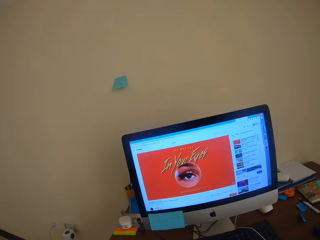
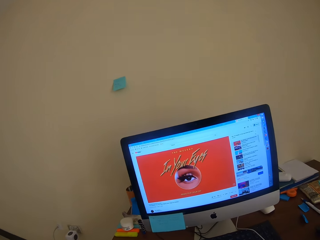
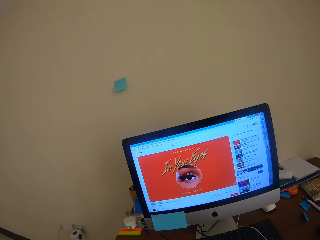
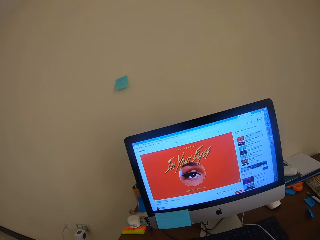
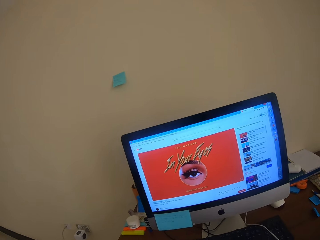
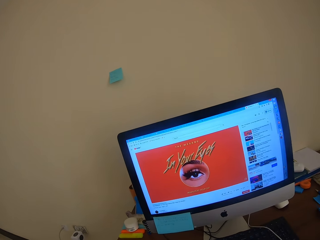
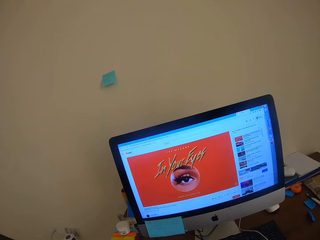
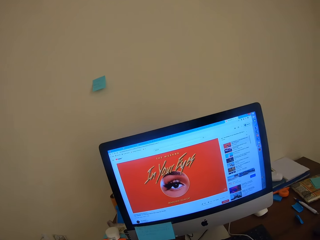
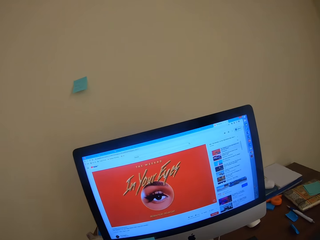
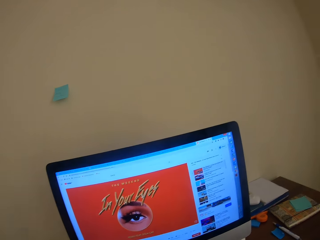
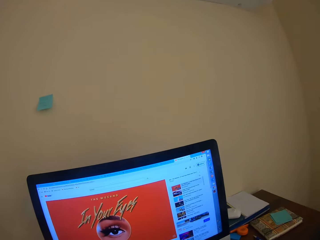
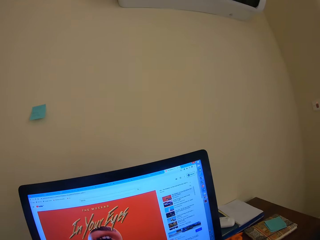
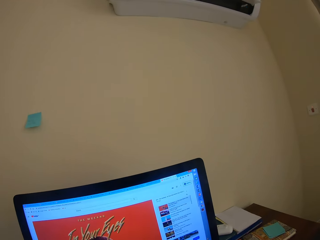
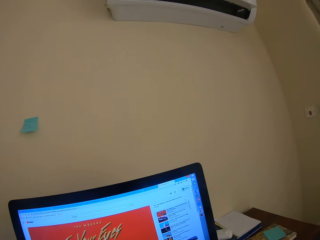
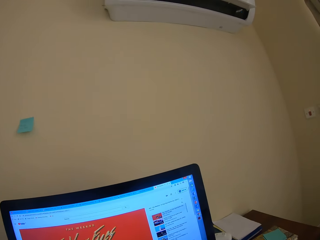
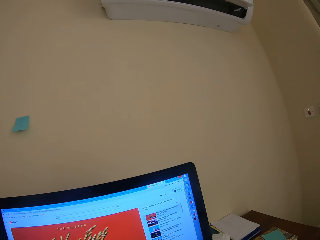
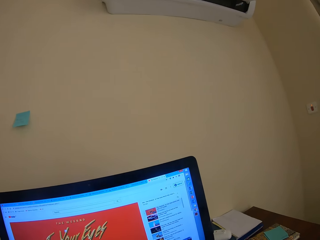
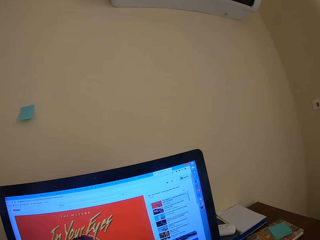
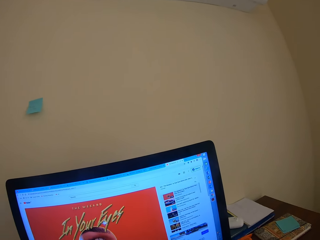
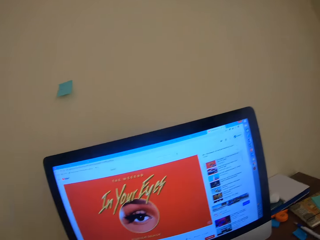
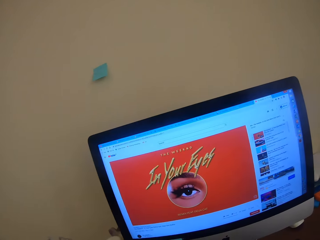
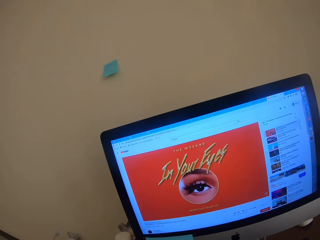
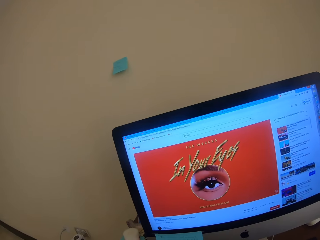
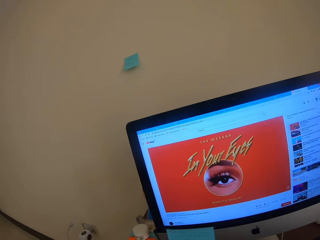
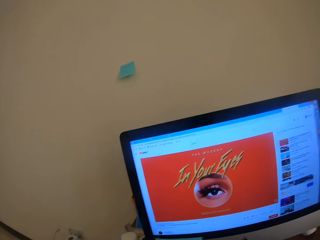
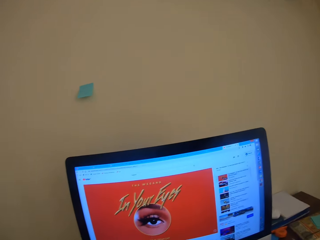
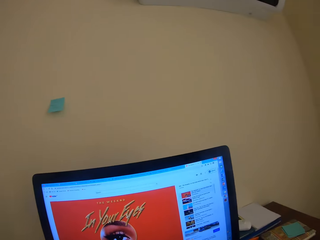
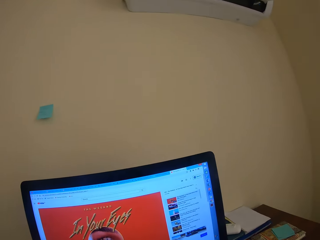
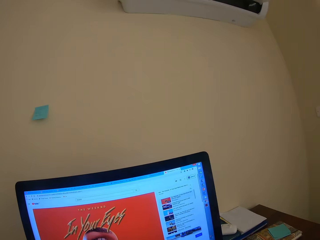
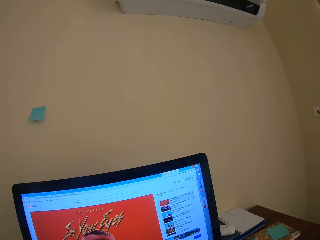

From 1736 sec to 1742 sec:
The camera wearer watches the computer screen.

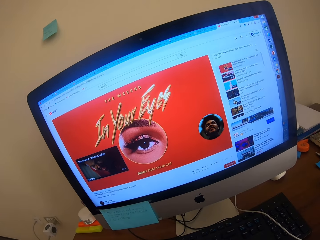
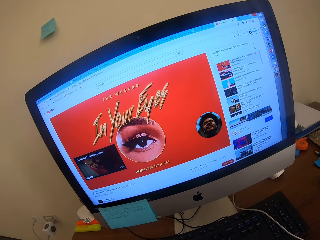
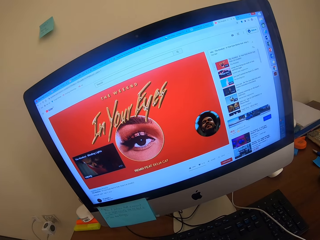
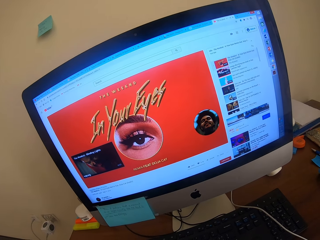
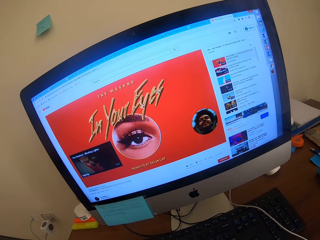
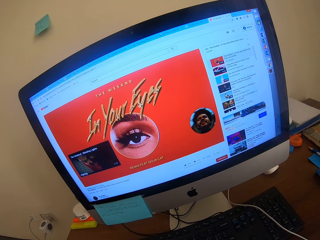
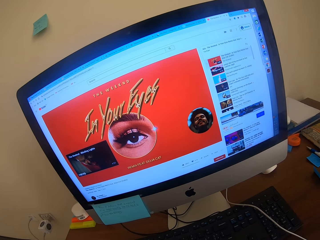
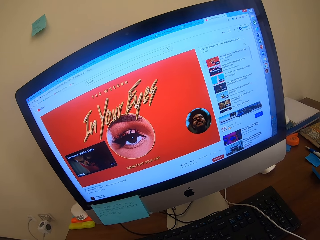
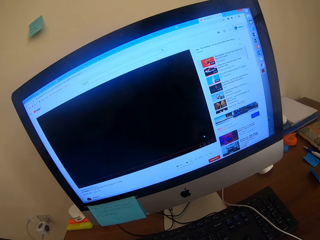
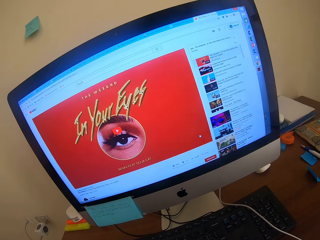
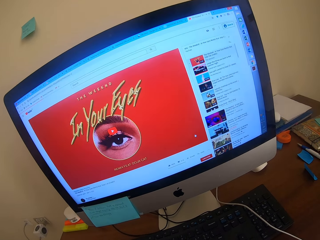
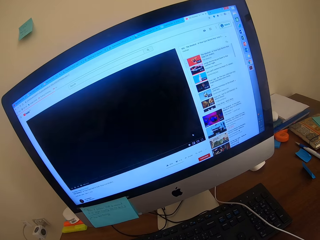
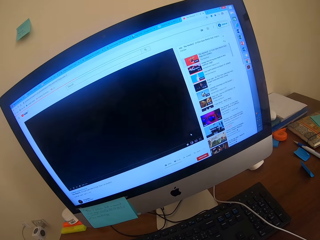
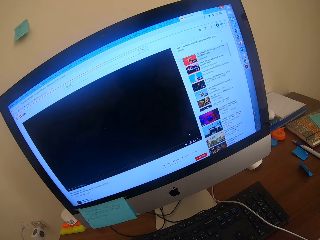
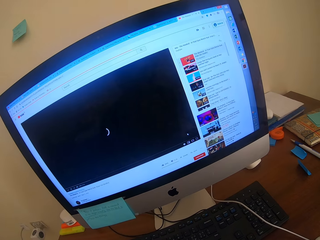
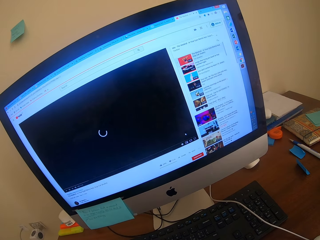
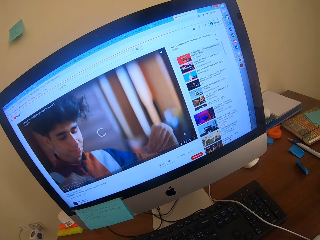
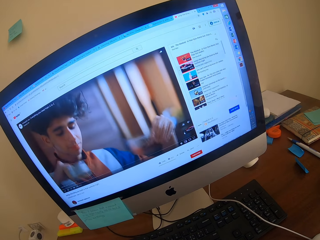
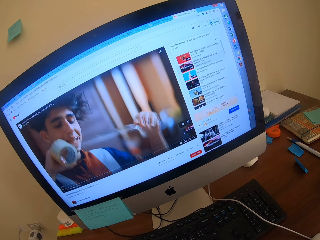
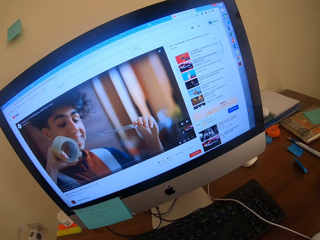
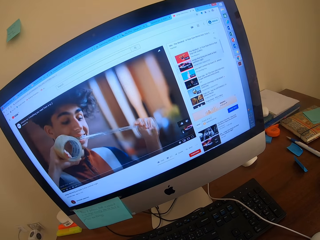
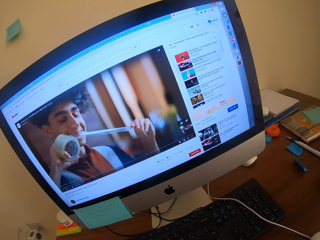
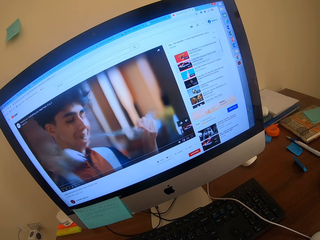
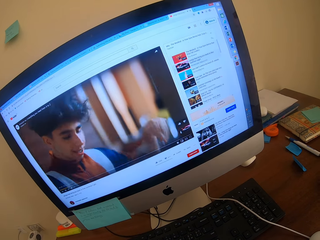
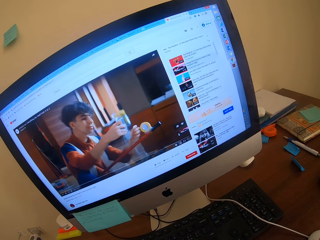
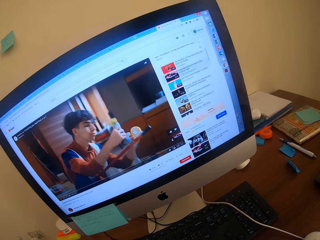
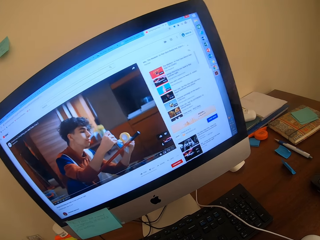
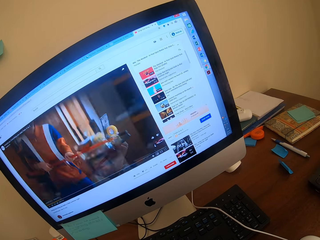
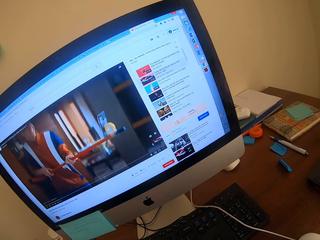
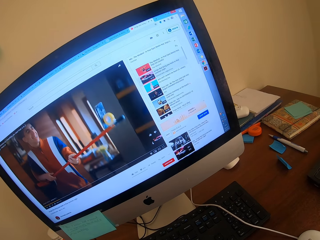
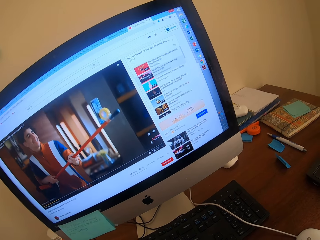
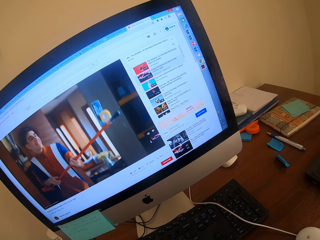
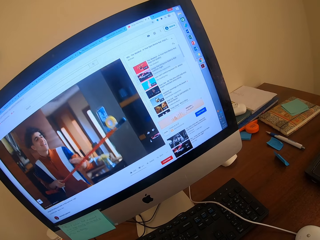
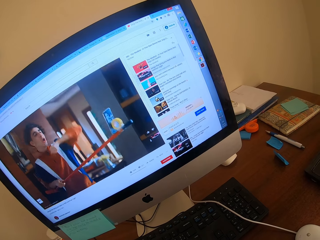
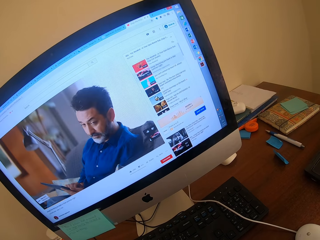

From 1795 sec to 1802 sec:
The camera wearer operates the computer.

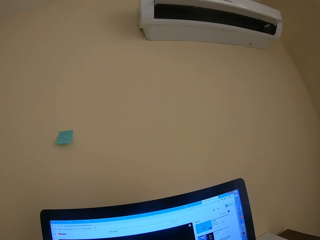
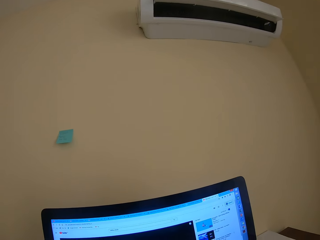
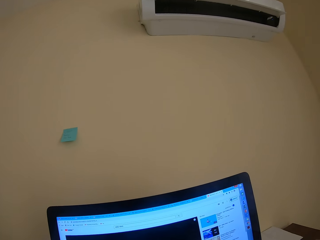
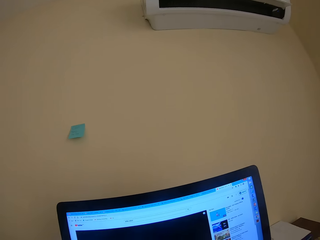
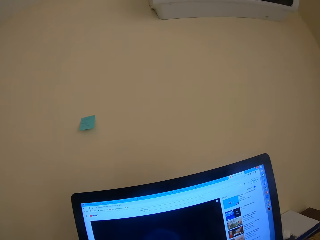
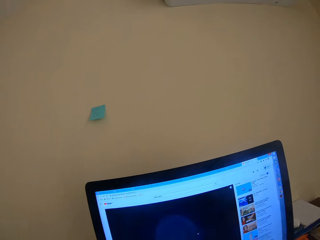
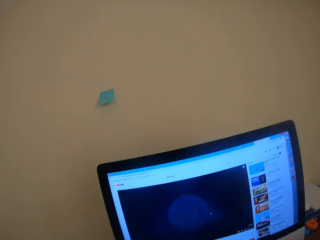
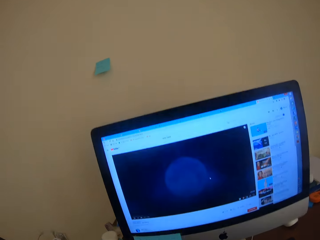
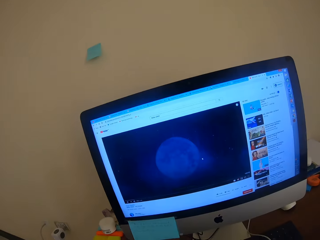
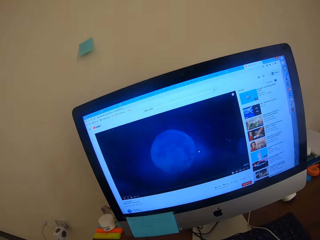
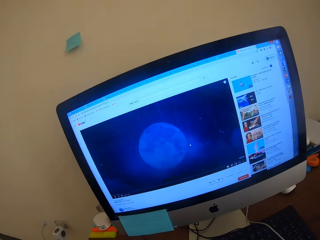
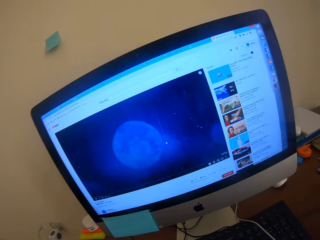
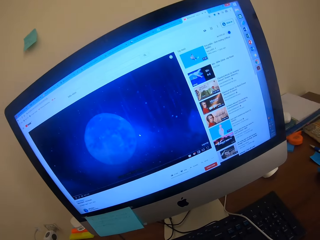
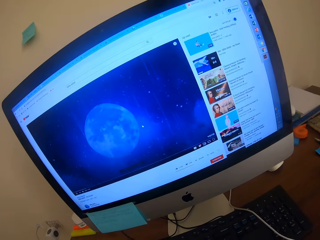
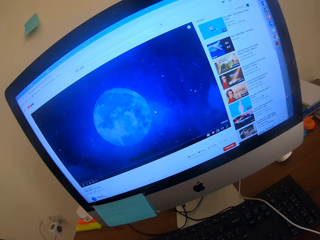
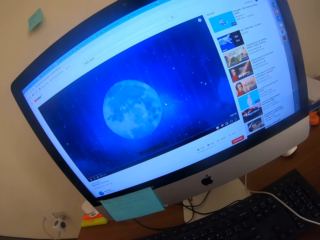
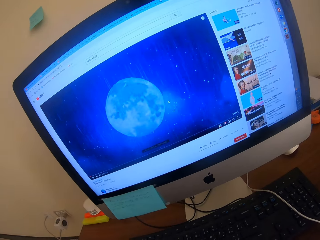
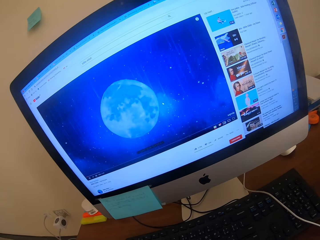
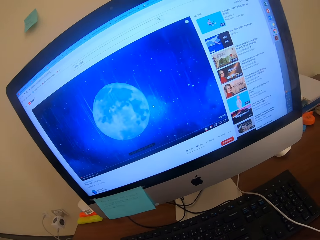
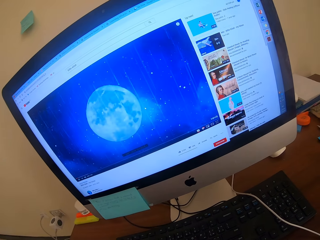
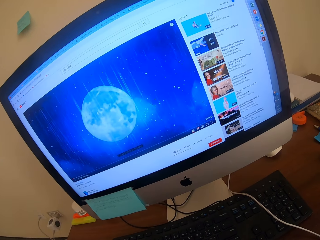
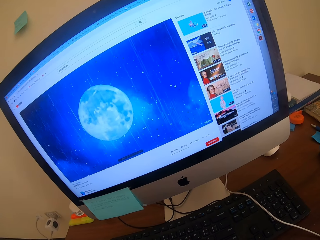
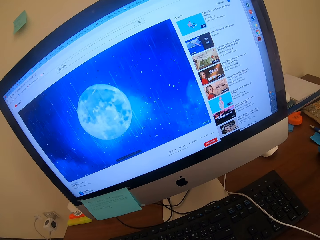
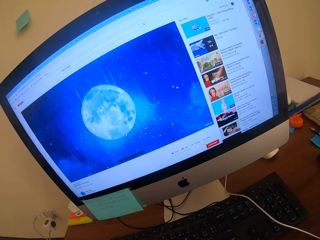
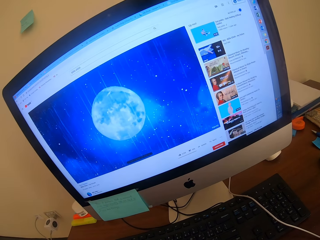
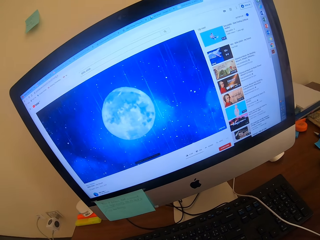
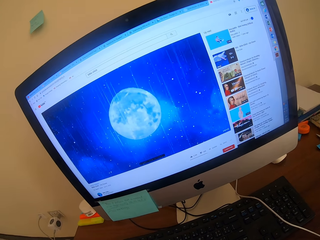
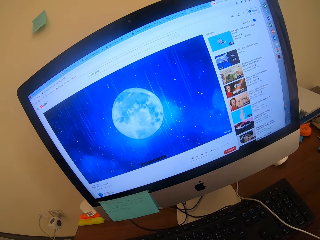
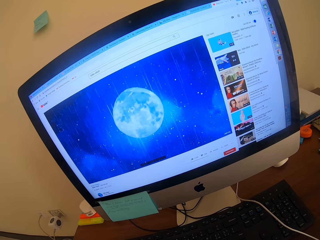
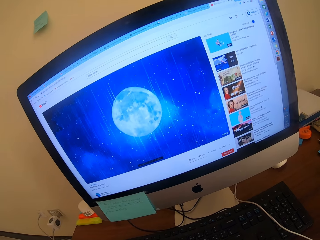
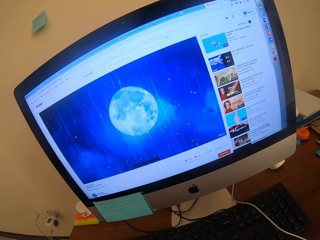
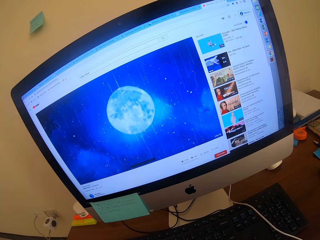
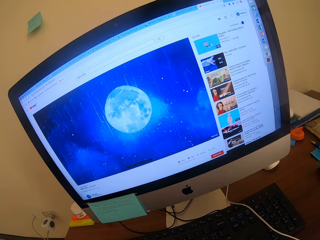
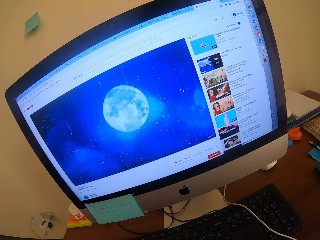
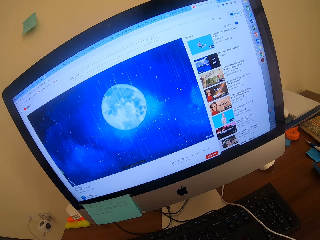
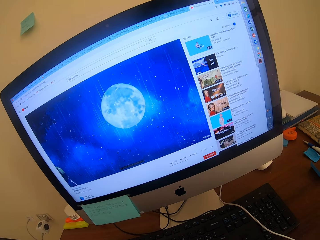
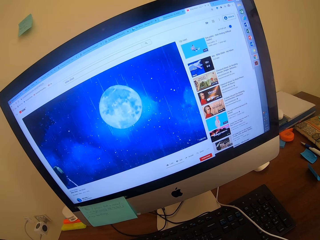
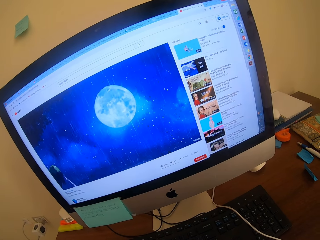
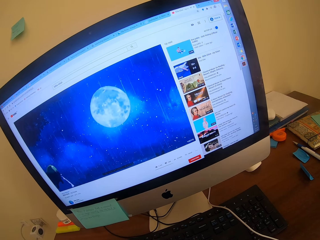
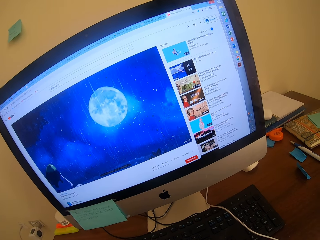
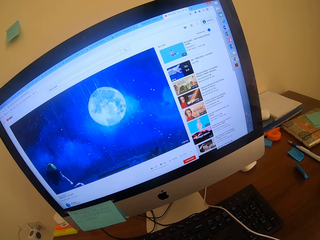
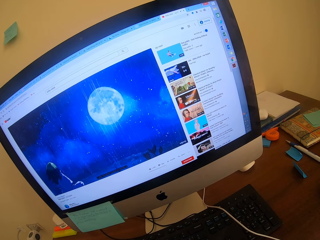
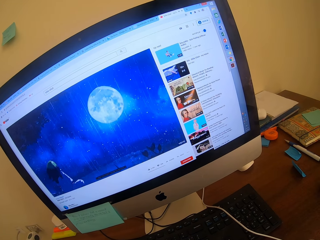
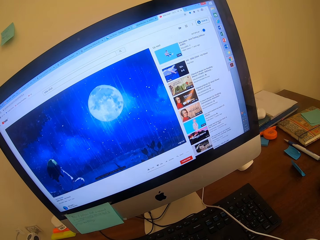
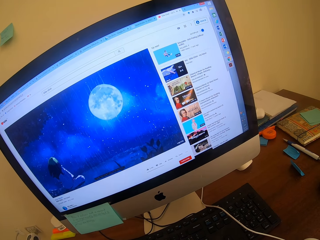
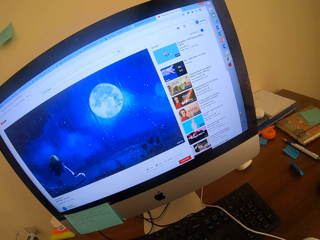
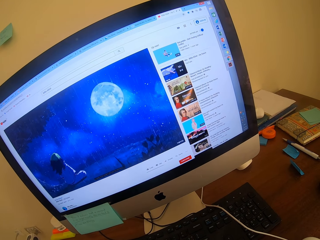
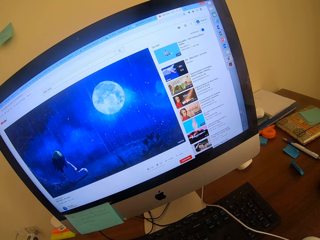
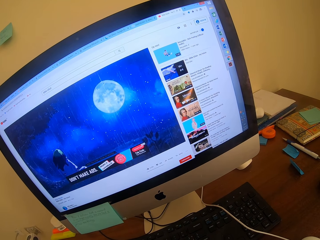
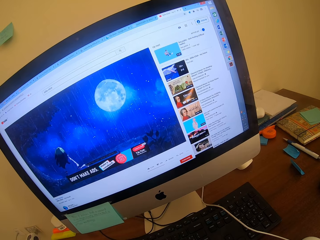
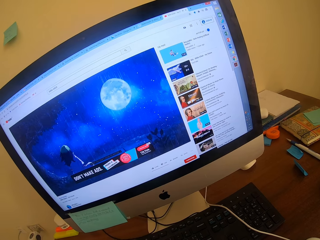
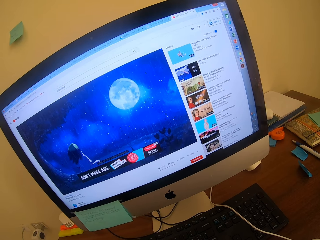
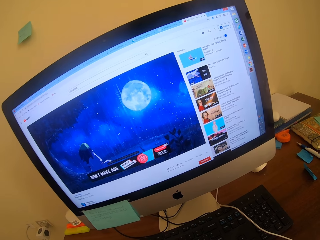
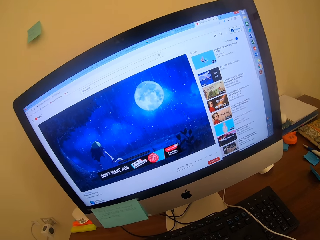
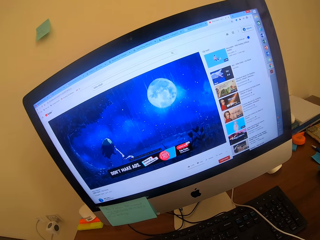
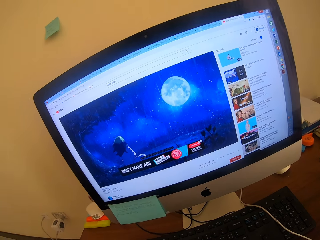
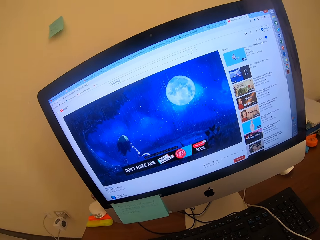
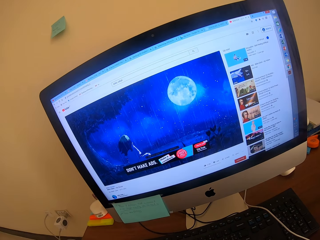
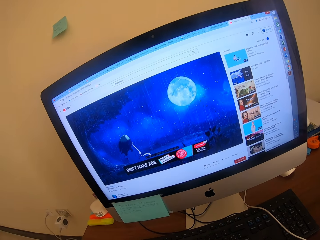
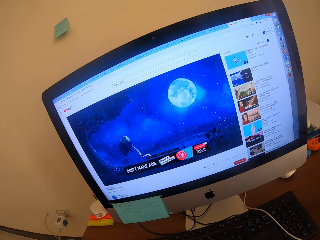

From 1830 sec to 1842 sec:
The camera wearer stares at the computer.
